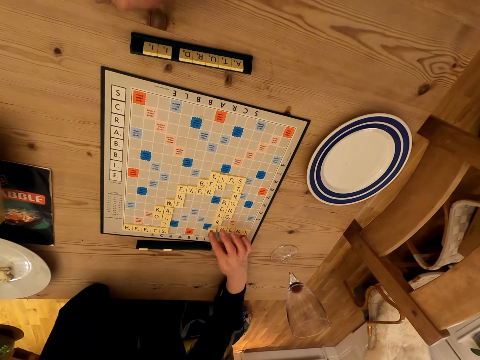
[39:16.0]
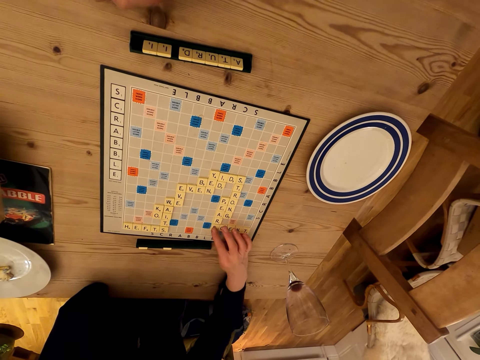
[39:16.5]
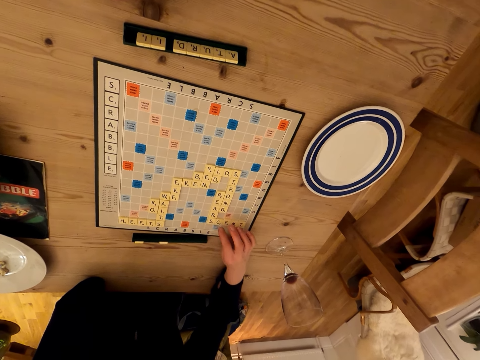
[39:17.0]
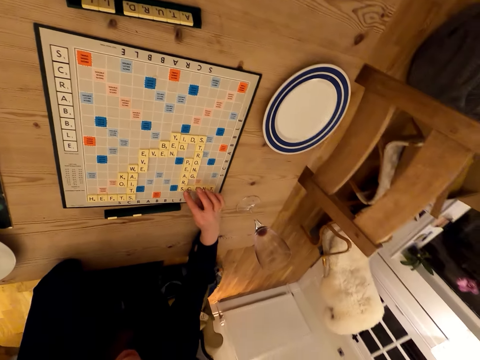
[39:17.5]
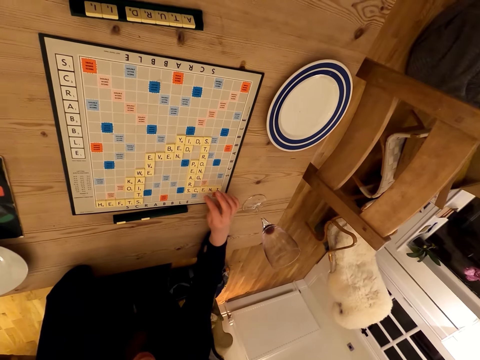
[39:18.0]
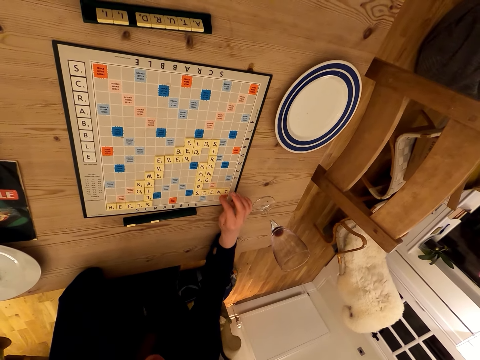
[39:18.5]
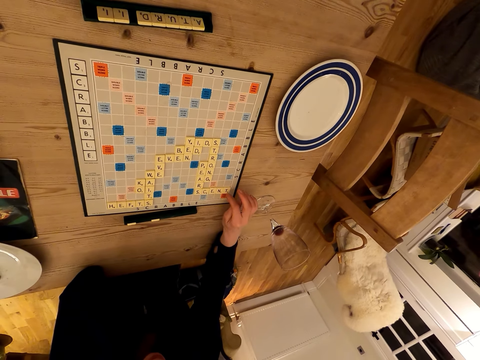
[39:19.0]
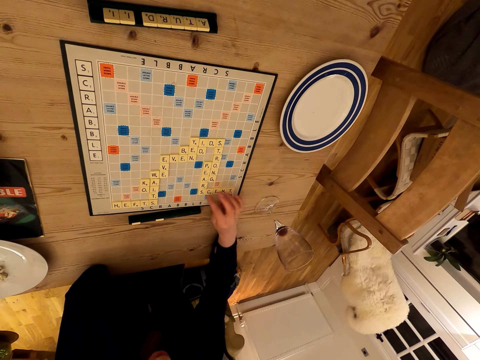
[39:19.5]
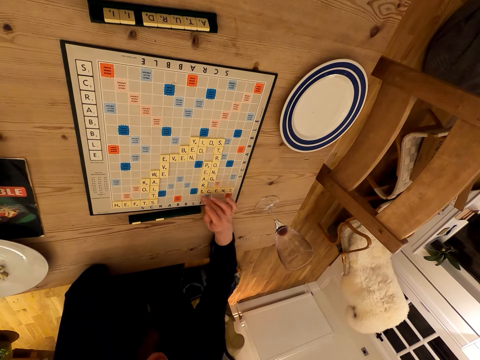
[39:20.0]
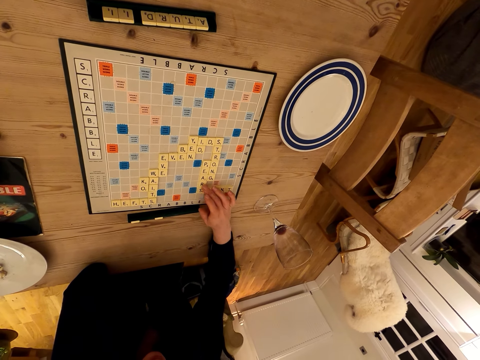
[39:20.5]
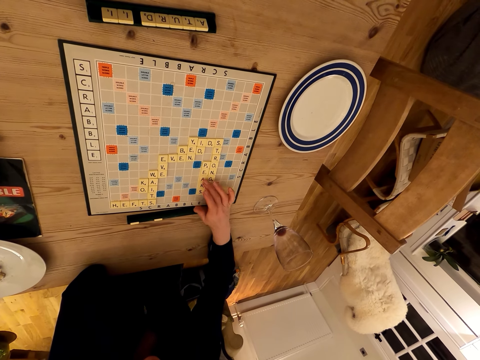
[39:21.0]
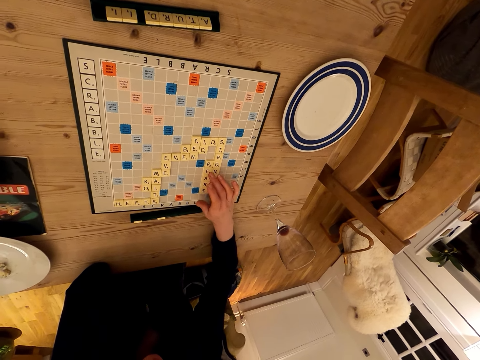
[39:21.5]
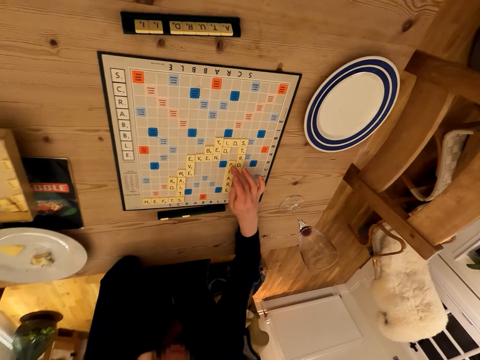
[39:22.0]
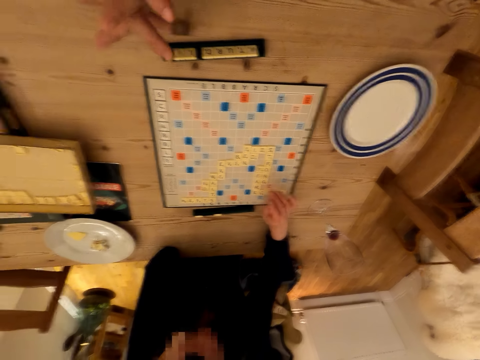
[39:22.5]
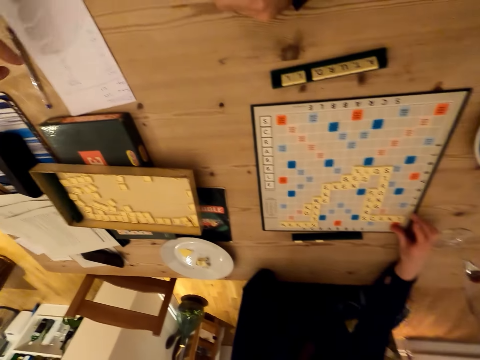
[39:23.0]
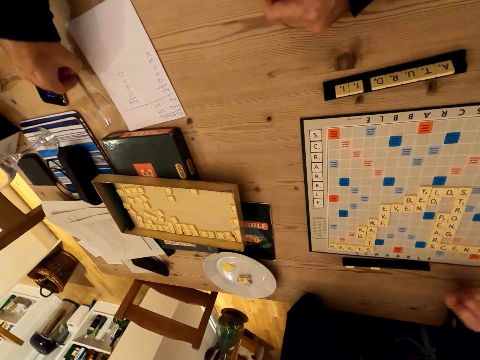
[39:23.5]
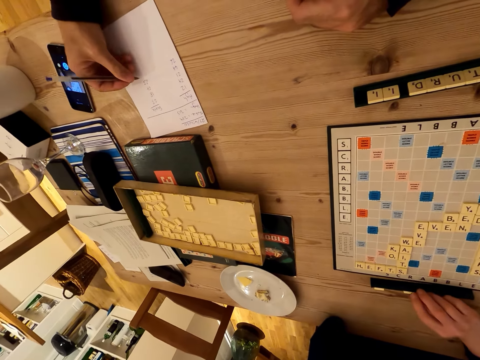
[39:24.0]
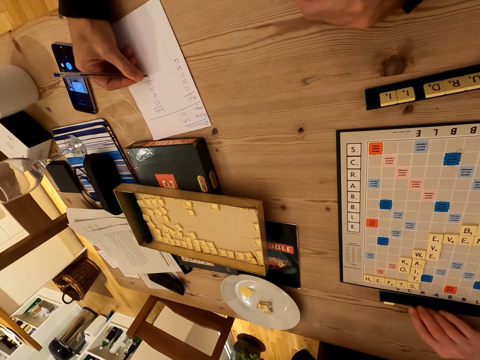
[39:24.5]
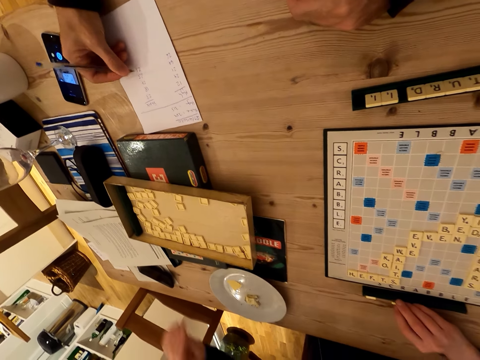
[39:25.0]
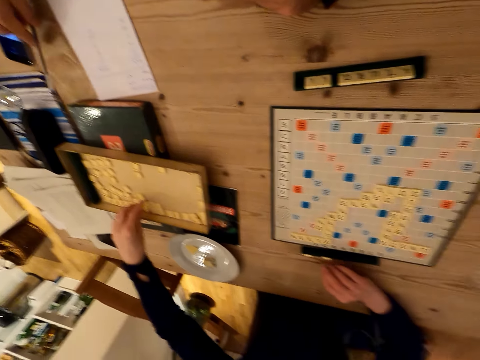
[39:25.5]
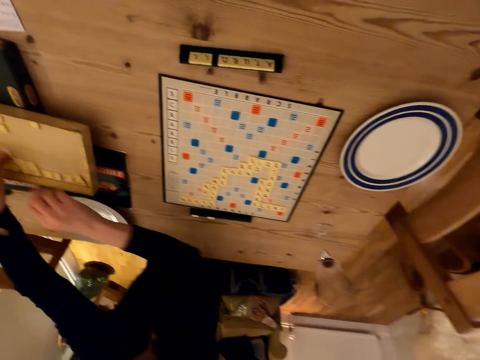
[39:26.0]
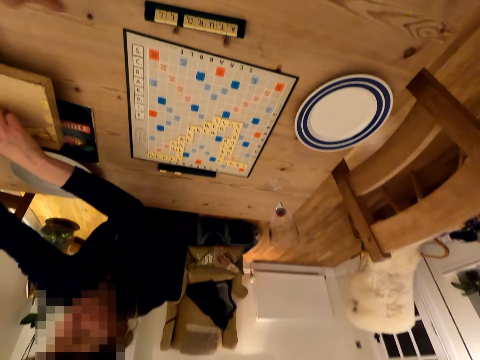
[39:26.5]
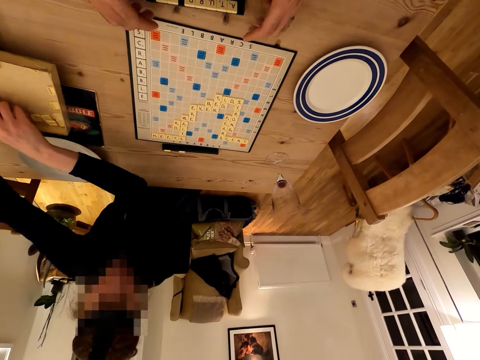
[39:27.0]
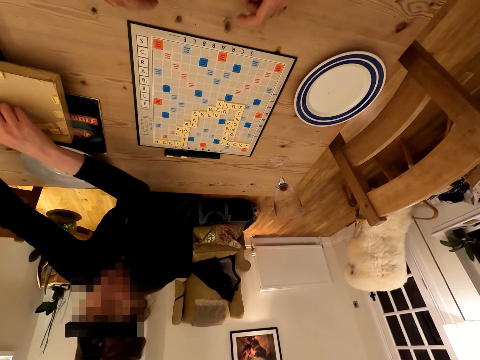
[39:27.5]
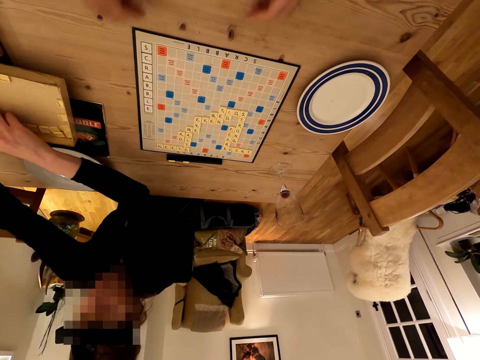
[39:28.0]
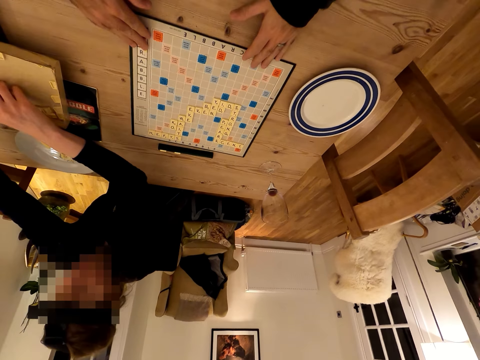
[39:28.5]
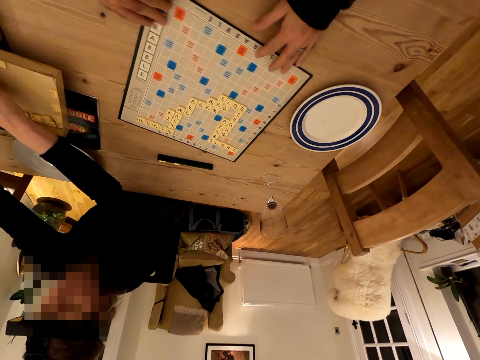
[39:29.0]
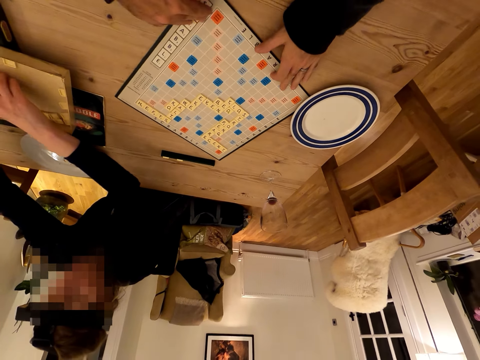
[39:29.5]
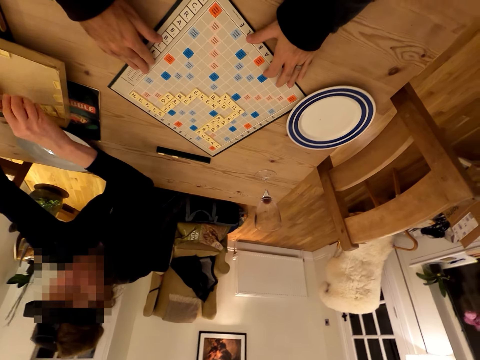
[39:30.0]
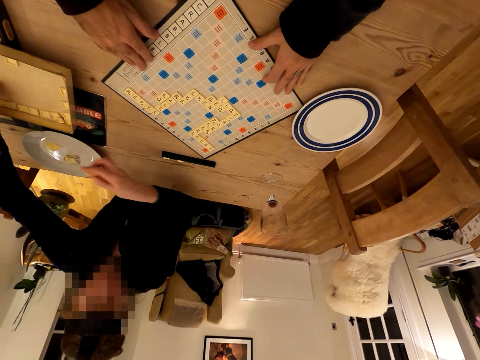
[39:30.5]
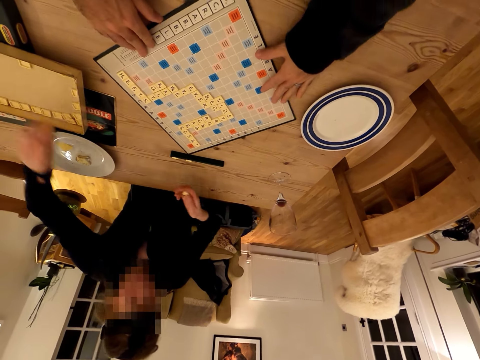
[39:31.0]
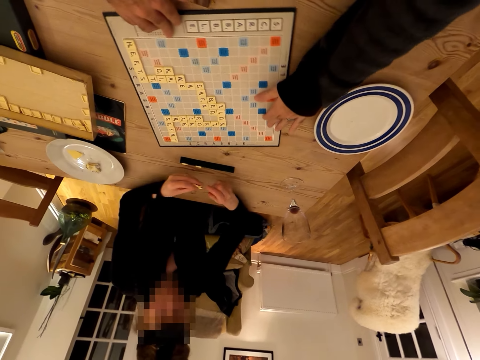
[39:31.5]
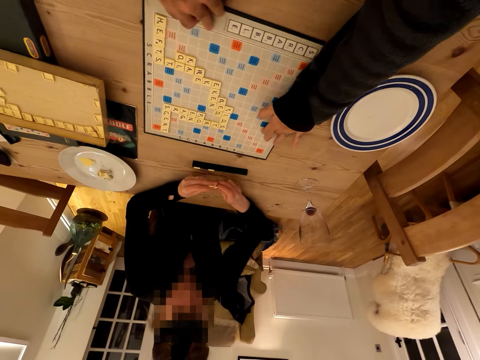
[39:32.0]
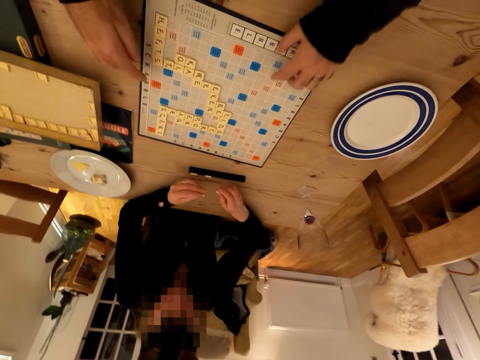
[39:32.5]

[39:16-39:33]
A person counts the tiles. The camera wearer looks around. They pick up a pen. The person picks a scrabble tile. The camera wearer writes on a piece of paper. They look around the room, move the scrabble tile holder, and rotate the scrabble board. The person picks a scrabble tile.

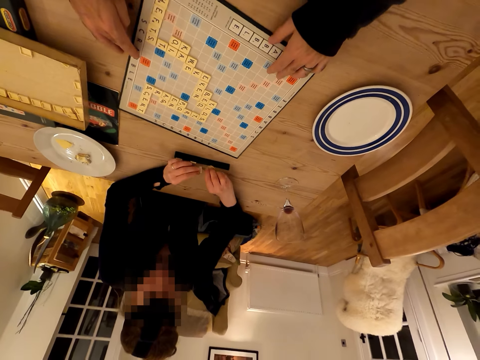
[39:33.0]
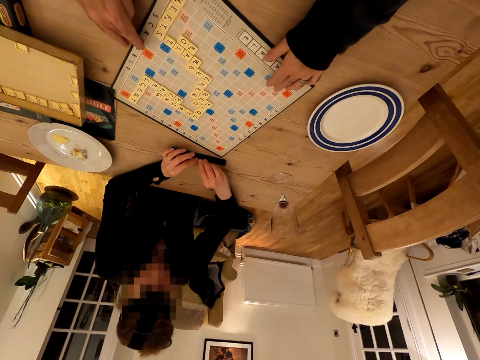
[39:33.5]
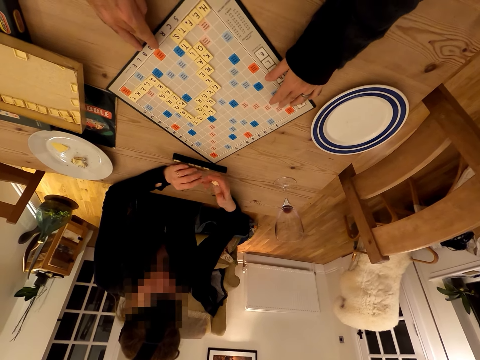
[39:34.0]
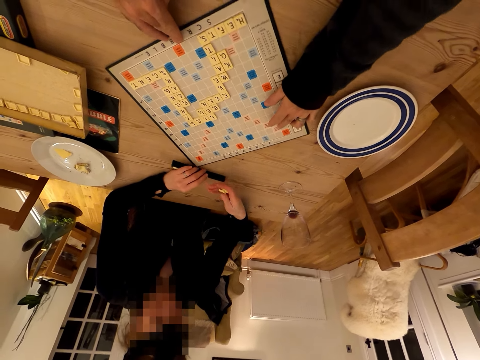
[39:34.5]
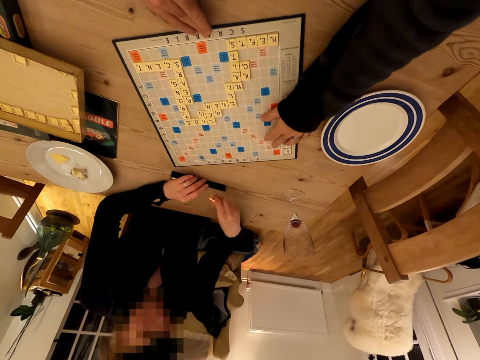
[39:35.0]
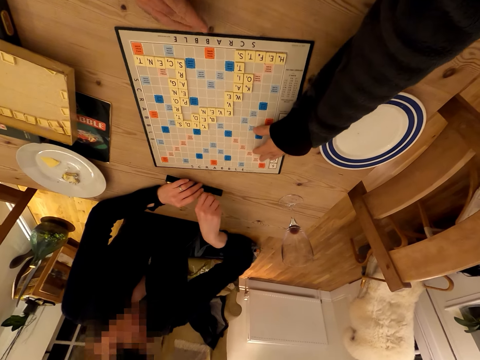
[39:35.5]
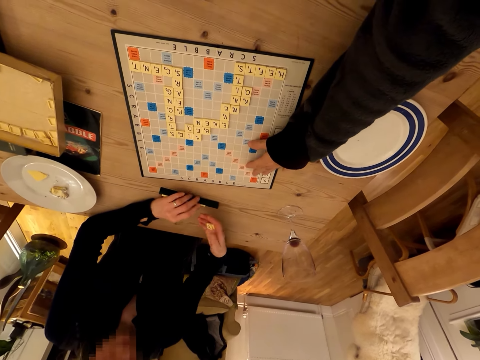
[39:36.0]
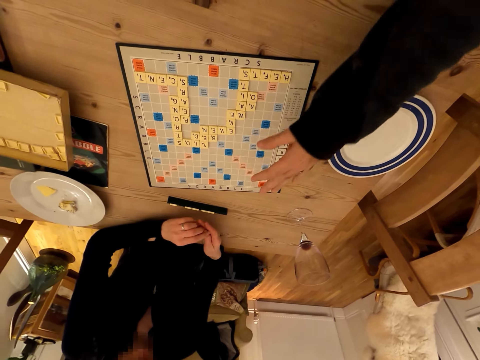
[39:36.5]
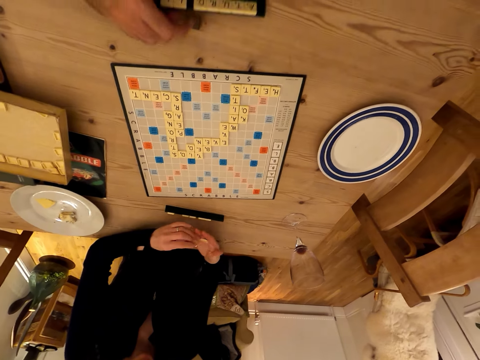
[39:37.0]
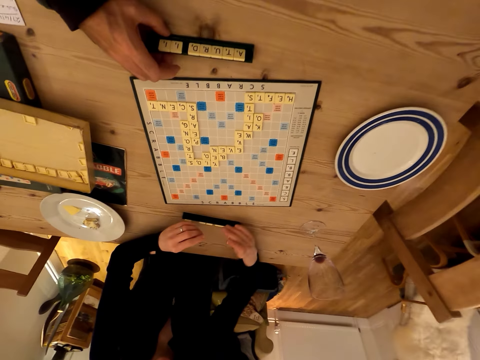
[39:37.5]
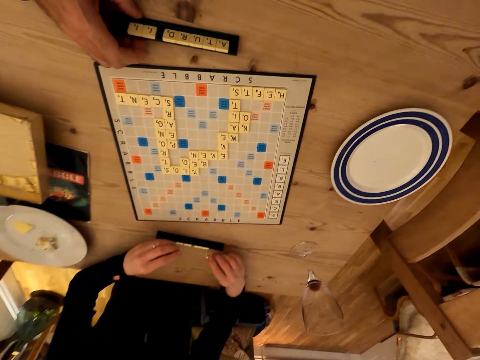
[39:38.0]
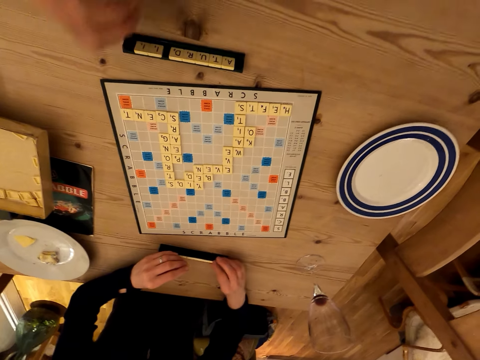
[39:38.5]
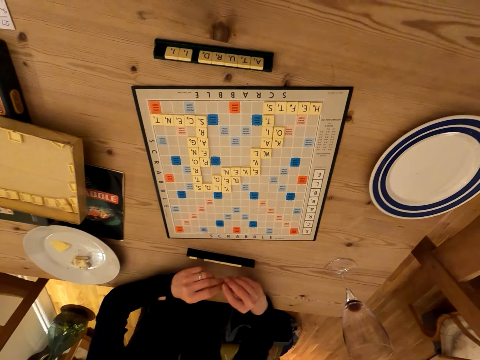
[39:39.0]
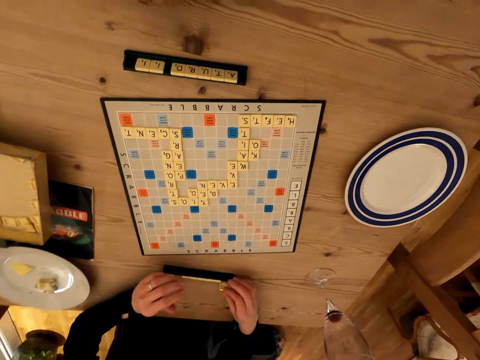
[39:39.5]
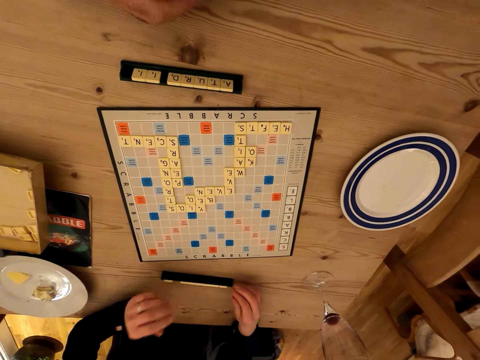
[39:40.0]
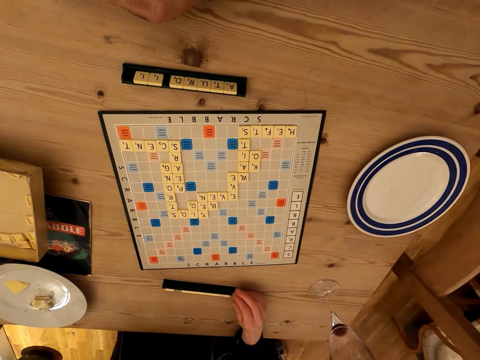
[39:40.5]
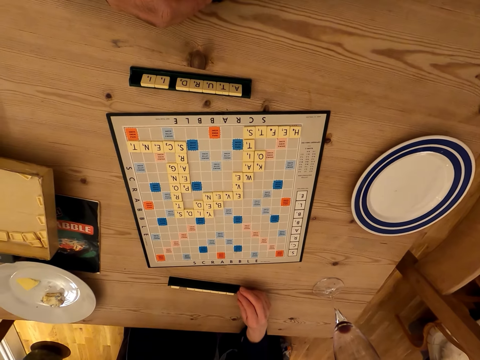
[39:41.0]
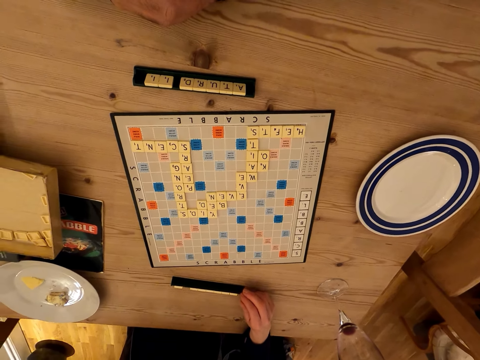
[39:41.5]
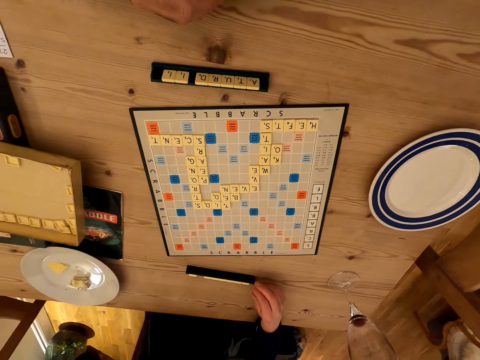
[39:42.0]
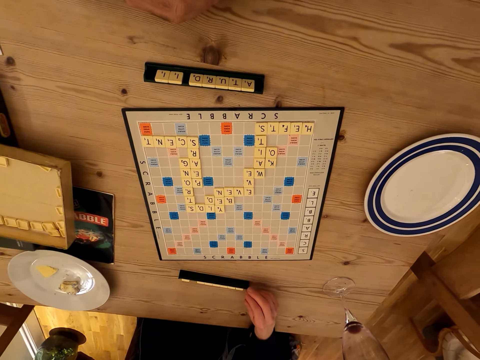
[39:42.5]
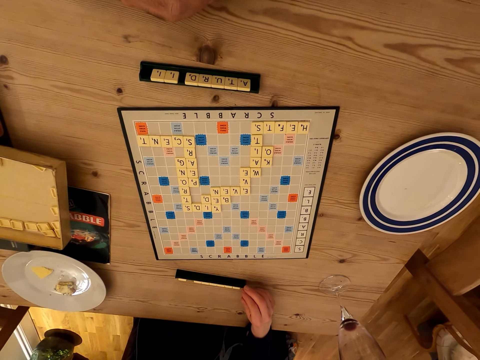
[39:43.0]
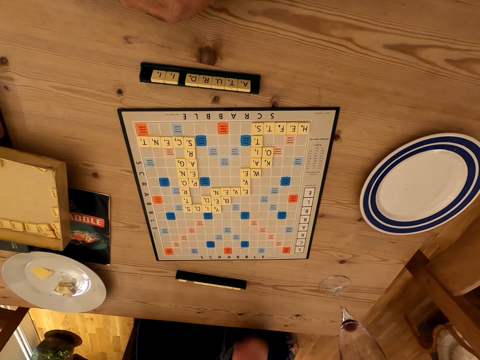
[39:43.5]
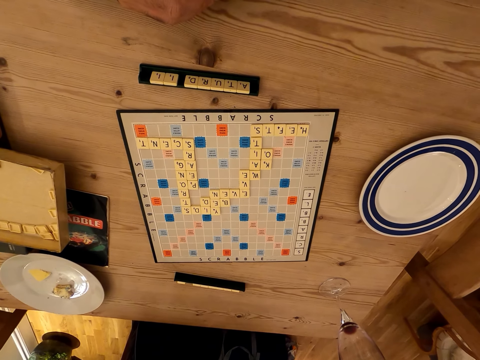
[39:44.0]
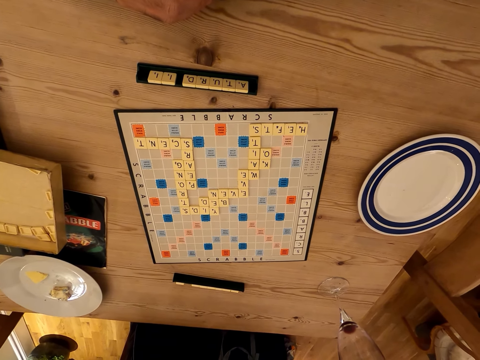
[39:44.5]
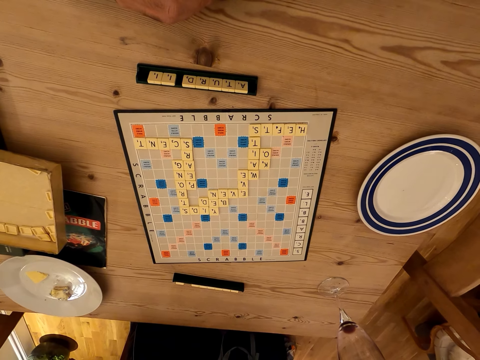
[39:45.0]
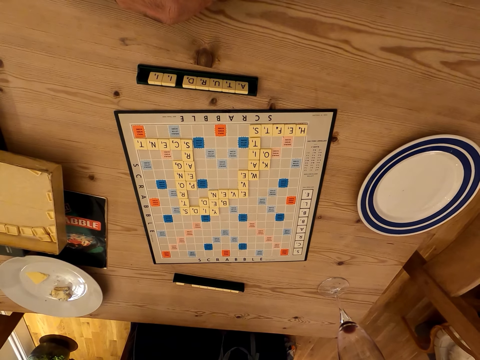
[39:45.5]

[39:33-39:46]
A person arranges tiles in the case. The person puts the tile on the scrabble tile holder. The camera wearer rotates the scrabble board. The person puts the tile on the scrabble tile holder. The camera wearer moves the scrabble board. The person puts the tile on the scrabble tile holder. The person does so again. The camera wearer looks at the scrabble board. The person moves the hand. The camera wearer looks at the scrabble board.
